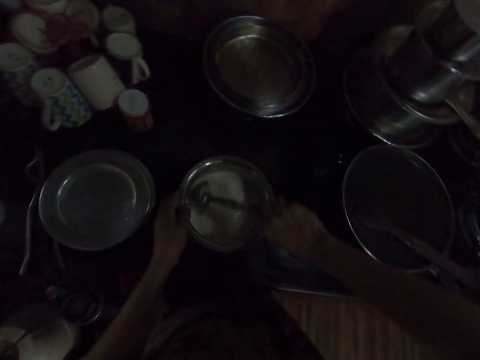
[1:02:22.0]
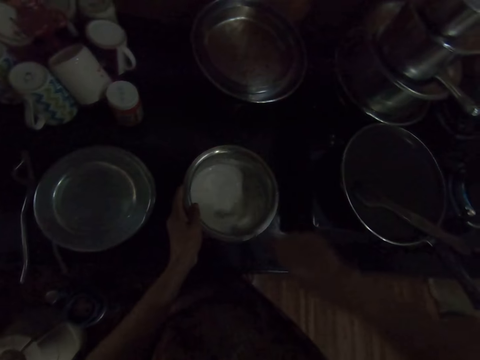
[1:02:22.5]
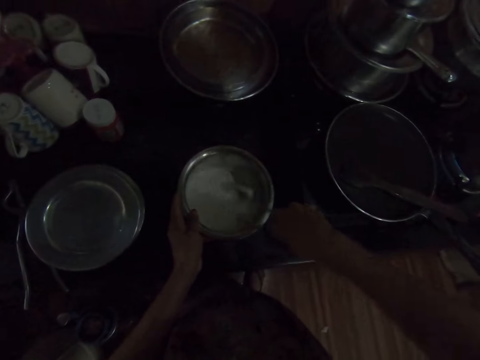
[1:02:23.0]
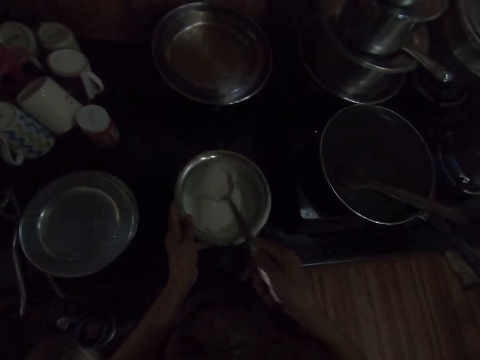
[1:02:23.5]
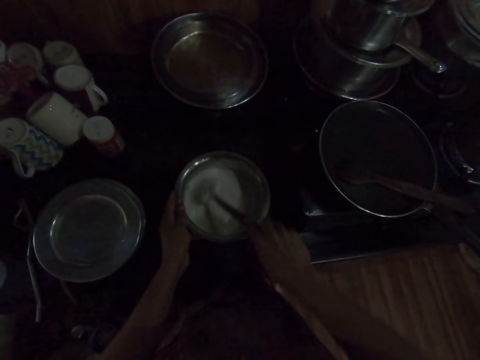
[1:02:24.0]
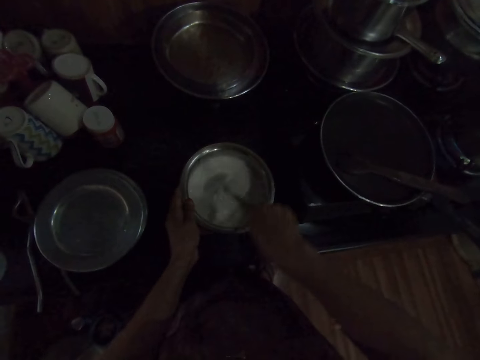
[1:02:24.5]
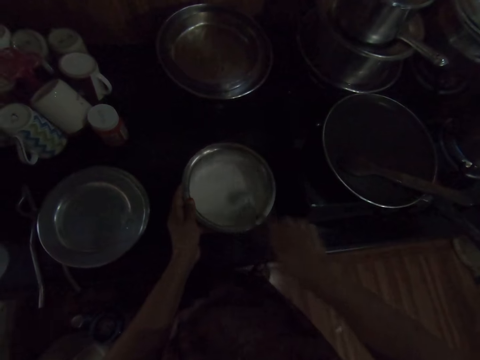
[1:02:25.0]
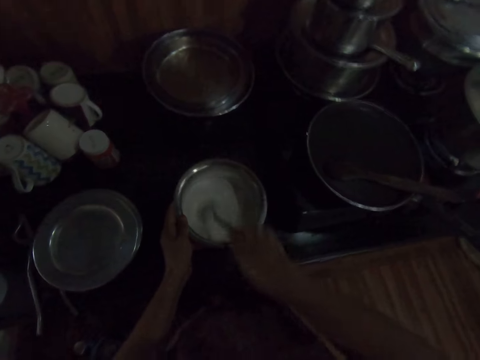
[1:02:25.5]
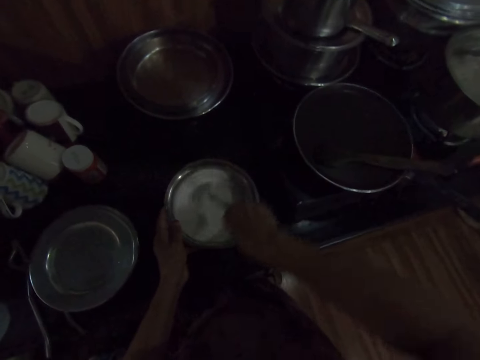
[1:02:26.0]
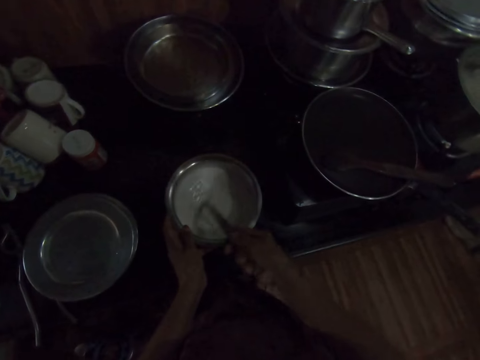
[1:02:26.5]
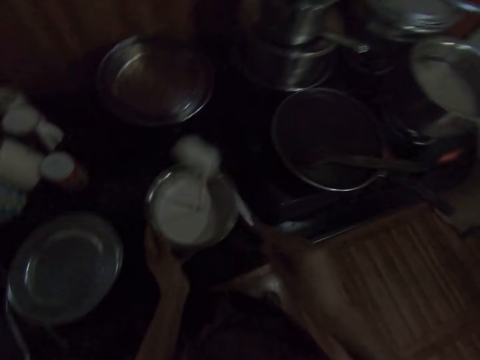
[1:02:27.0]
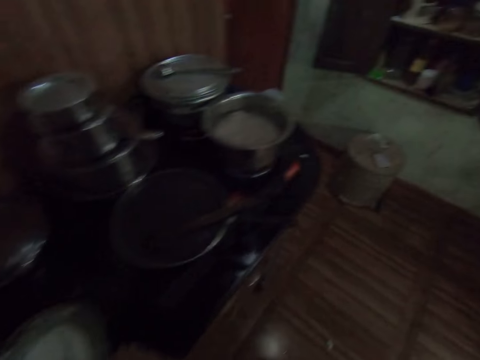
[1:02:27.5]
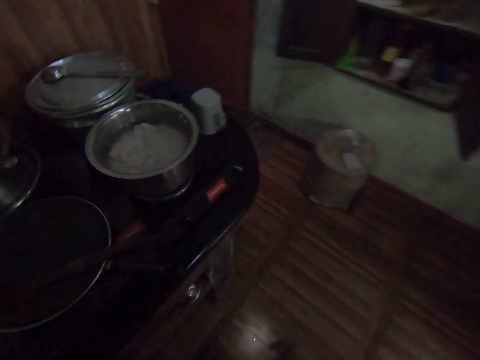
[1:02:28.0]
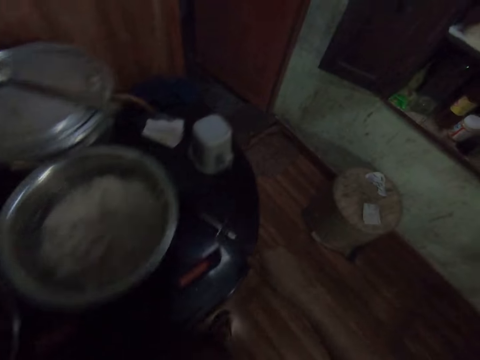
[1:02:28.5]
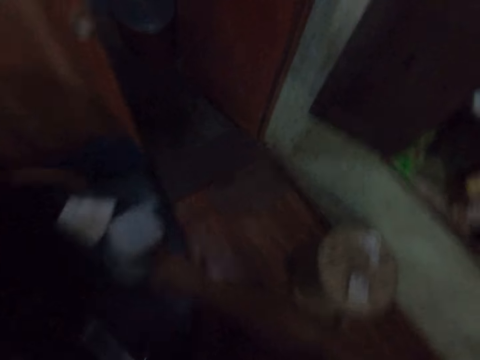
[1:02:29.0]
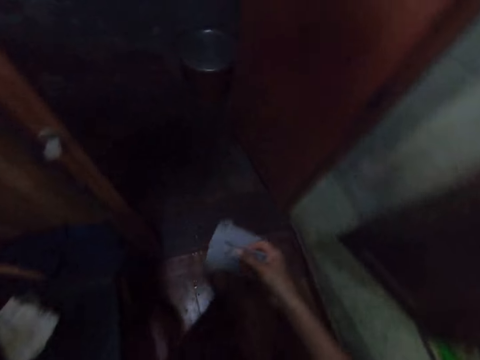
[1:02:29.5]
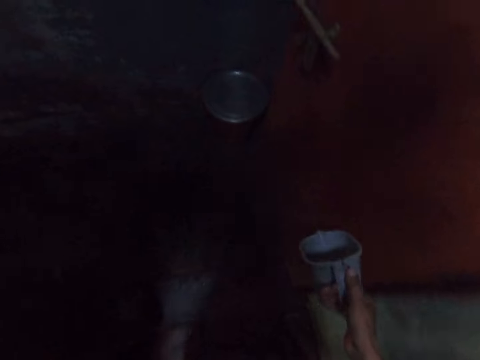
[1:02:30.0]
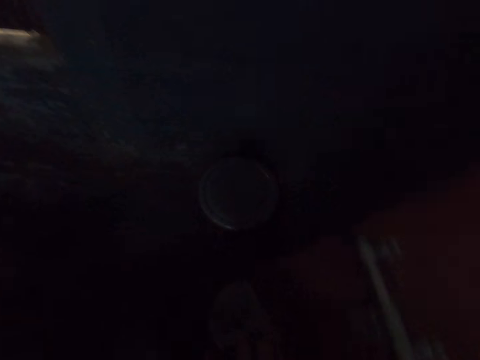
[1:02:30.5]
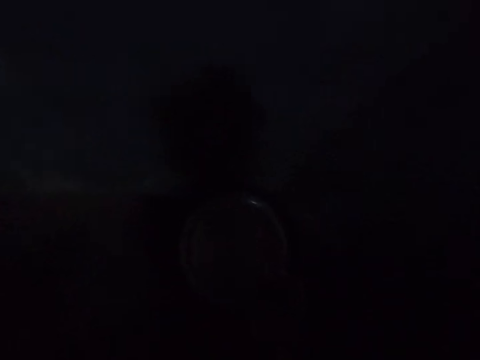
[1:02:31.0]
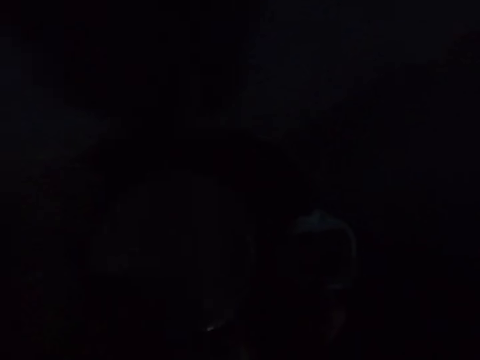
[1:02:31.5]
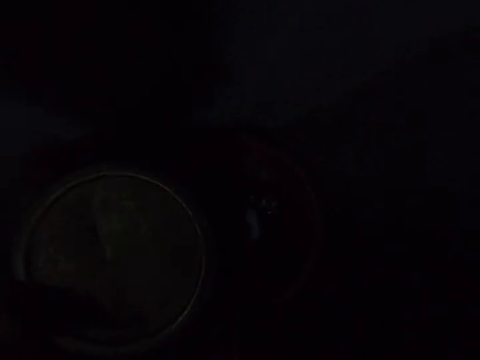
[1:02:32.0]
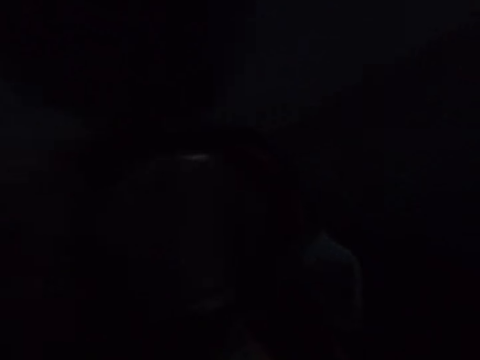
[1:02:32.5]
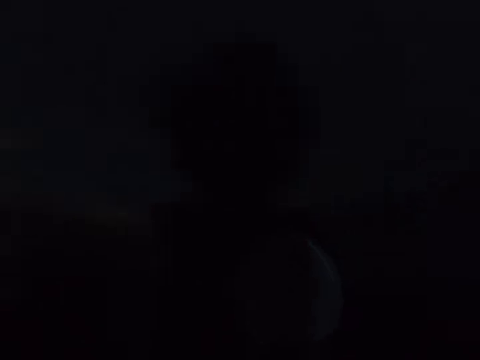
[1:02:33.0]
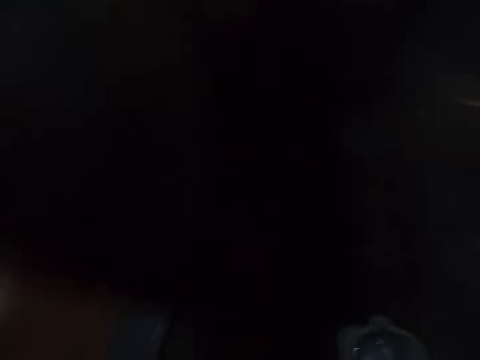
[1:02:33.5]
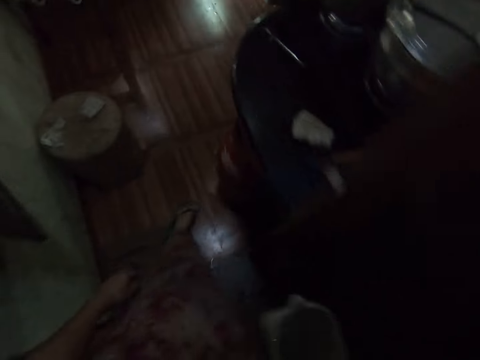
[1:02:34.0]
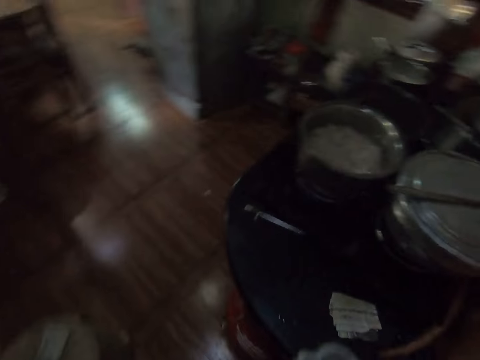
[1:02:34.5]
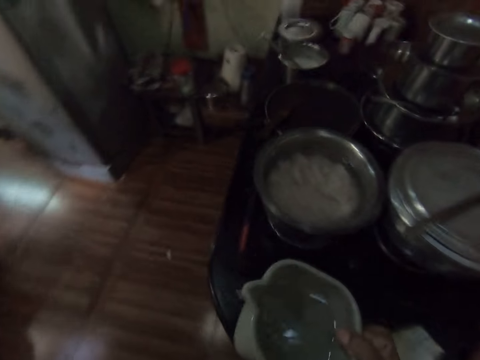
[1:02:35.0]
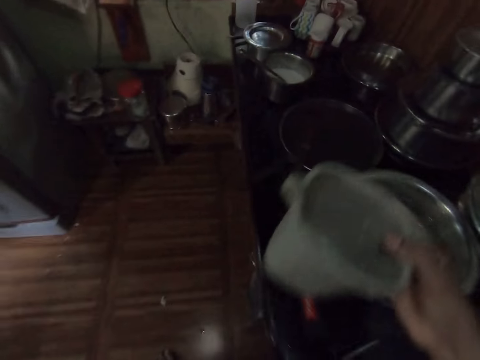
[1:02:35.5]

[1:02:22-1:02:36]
The camera wearer stirs the rice in the pot with the spoon in her right hand. She walks around. She picks up a jug. She walks around. She pulls a lid. She fetches water with the jug from the bucket. She closes the bucket with the lid. She walks around.

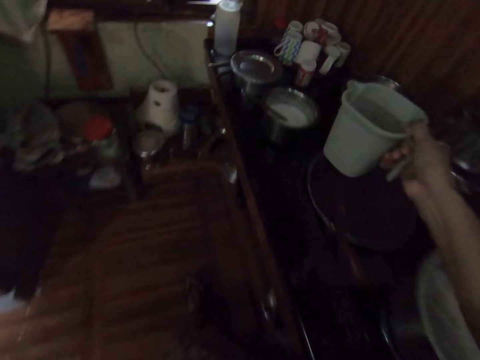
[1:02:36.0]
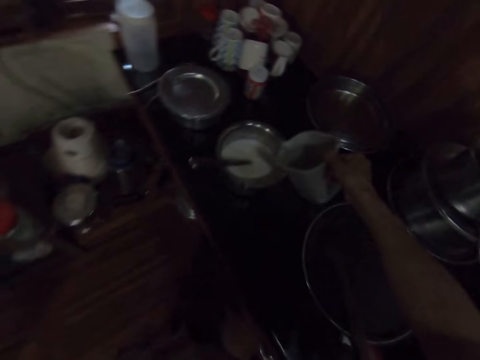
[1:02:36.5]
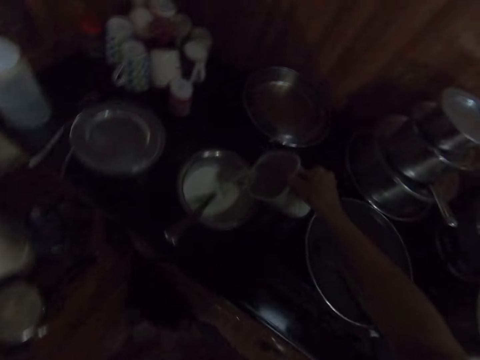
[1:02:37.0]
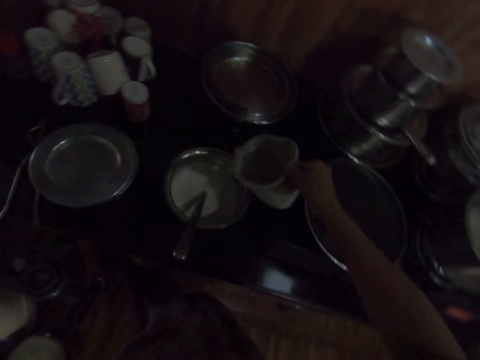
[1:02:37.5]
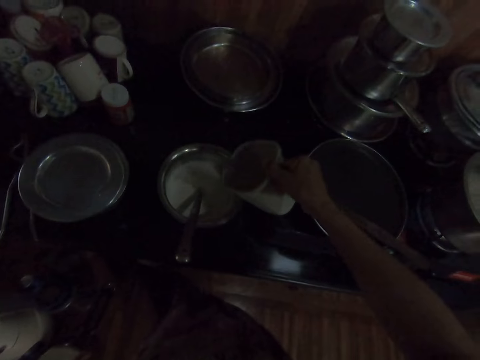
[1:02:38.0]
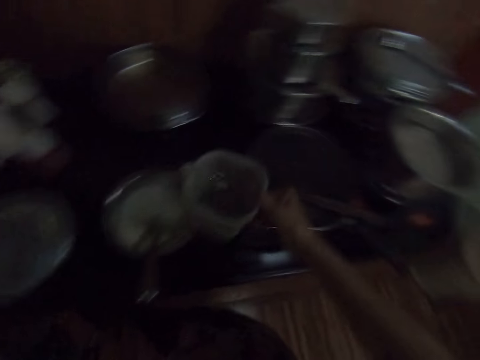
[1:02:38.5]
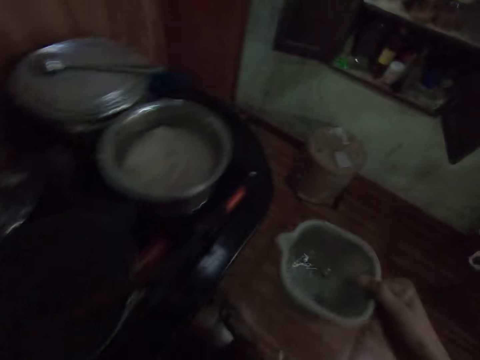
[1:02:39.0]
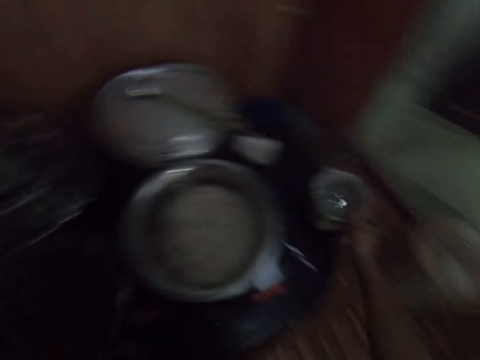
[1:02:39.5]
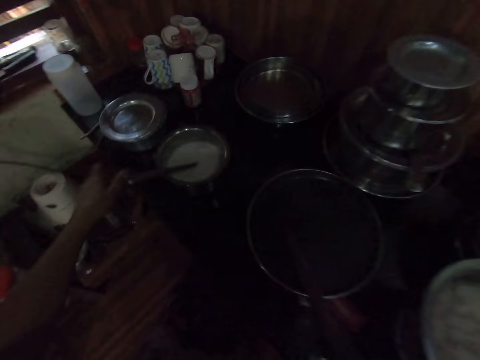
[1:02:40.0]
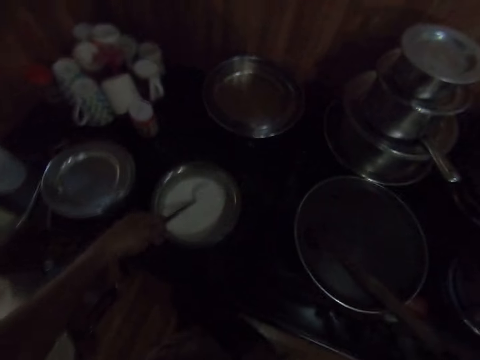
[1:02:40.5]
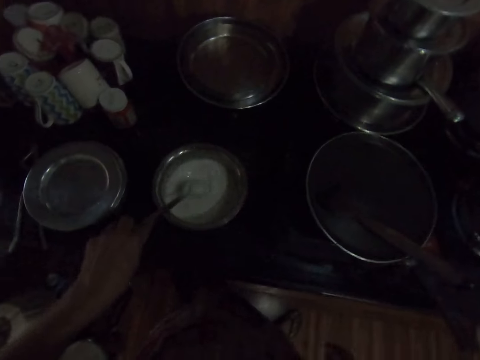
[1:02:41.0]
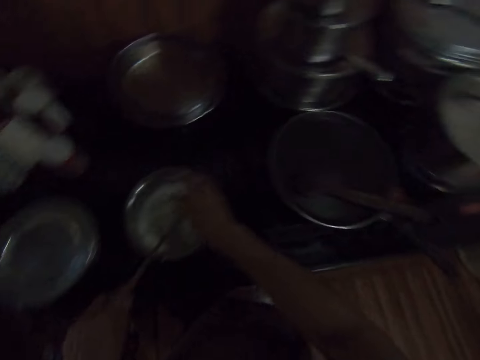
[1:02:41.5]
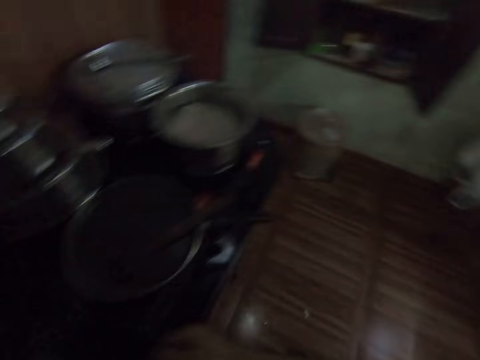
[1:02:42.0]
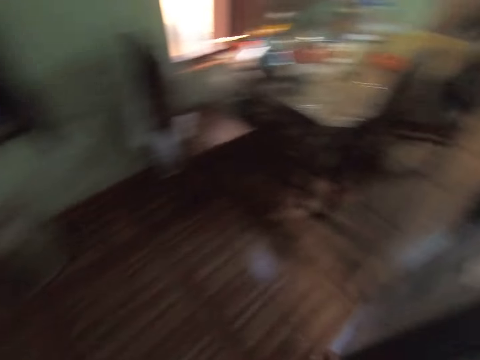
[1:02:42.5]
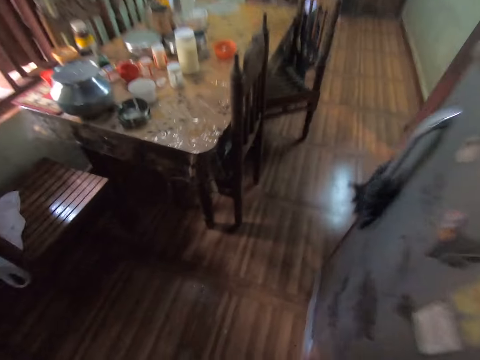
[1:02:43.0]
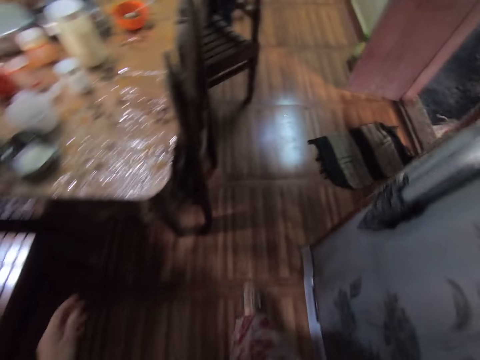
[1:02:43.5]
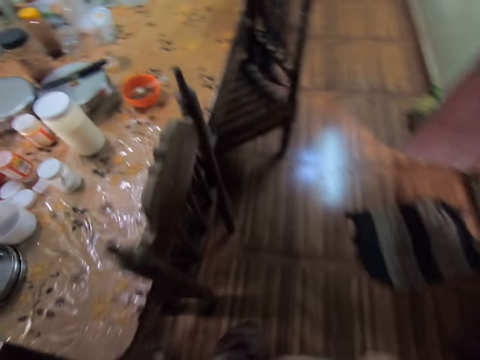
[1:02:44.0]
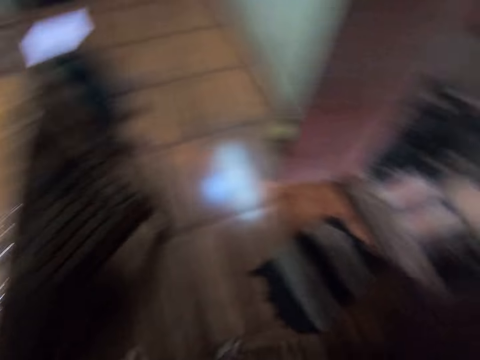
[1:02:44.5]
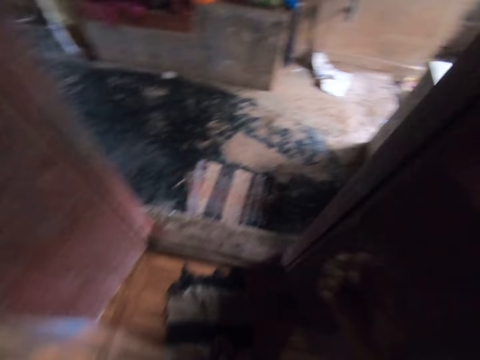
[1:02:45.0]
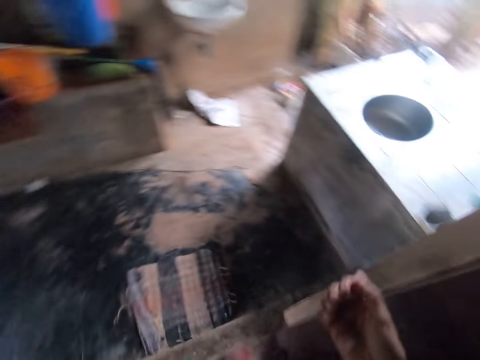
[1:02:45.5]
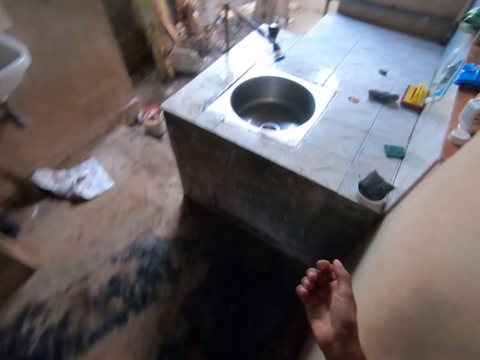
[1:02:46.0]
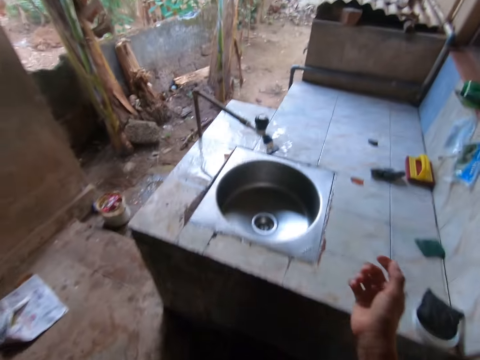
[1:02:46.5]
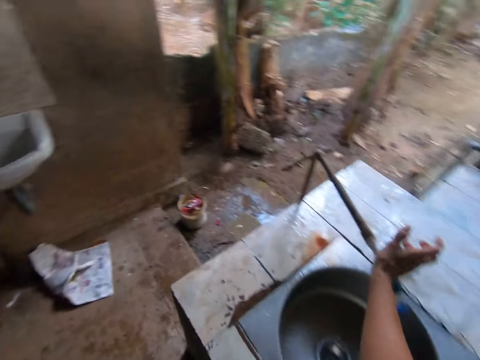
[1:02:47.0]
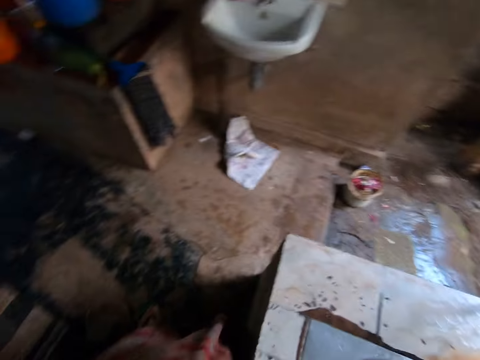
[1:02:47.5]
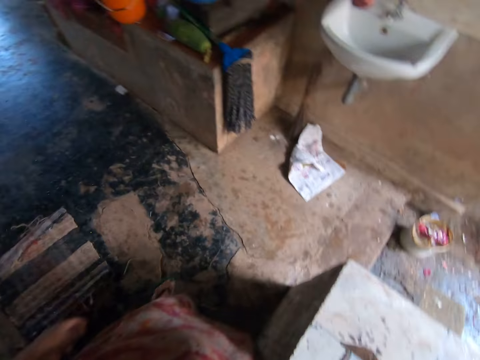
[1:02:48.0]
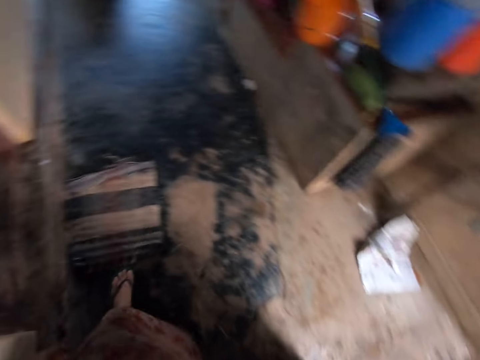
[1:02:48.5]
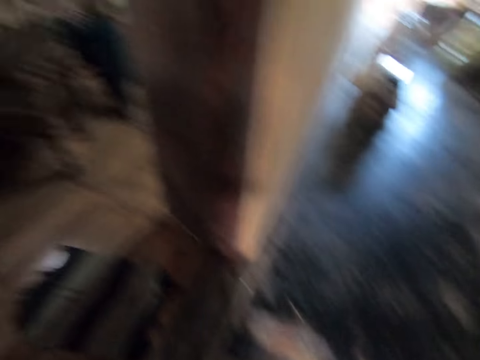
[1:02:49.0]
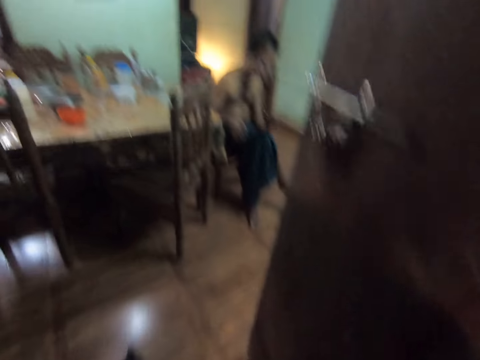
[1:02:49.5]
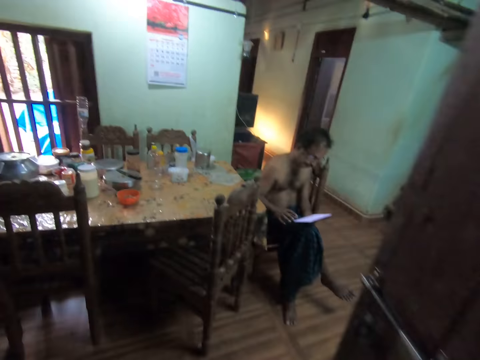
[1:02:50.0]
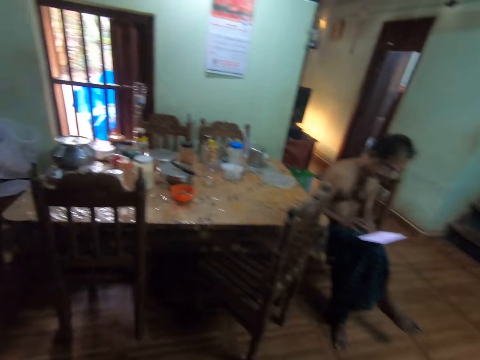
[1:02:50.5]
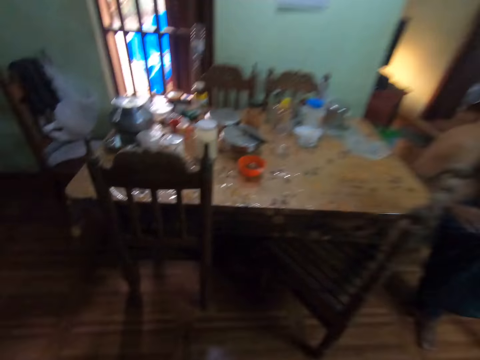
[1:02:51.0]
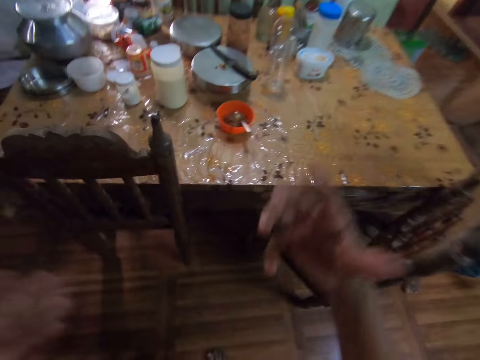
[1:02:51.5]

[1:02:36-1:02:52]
The camera wearer pours water on the cooking pot. They make a step. They place the jug on the table. They hold the spoon. They walk around. They open the tap. They wash the right hand. They walk around.
